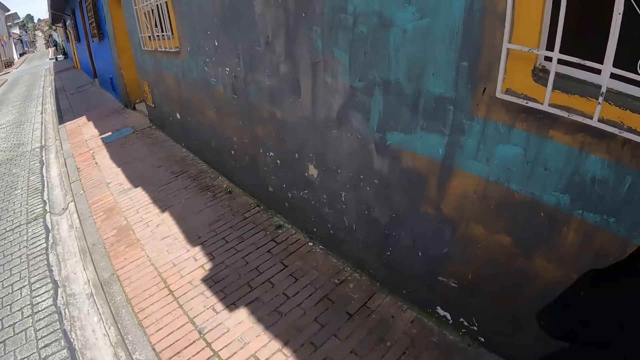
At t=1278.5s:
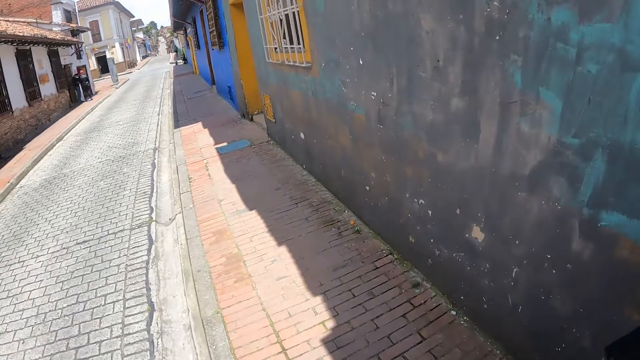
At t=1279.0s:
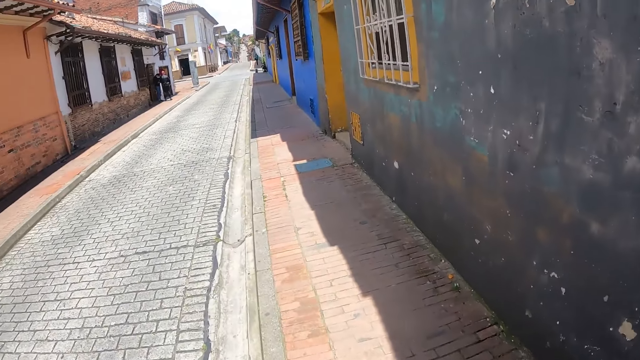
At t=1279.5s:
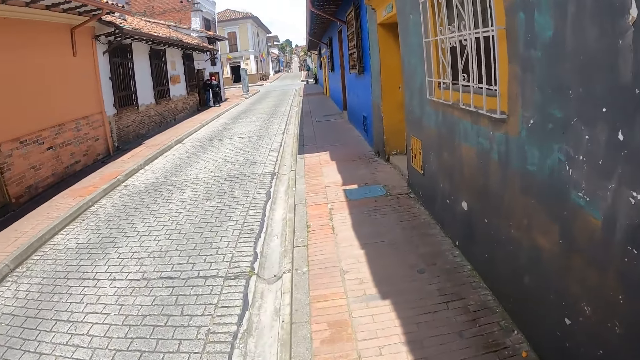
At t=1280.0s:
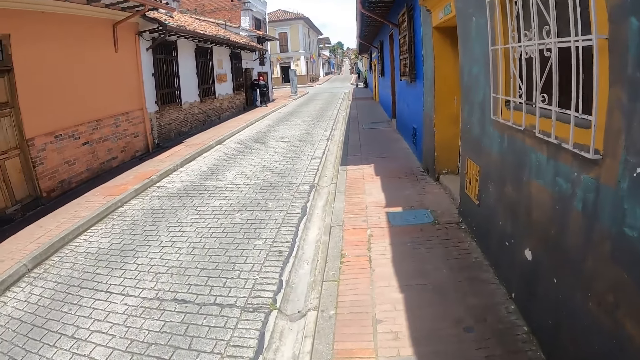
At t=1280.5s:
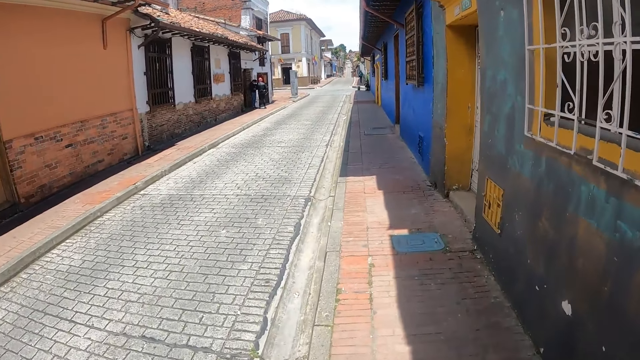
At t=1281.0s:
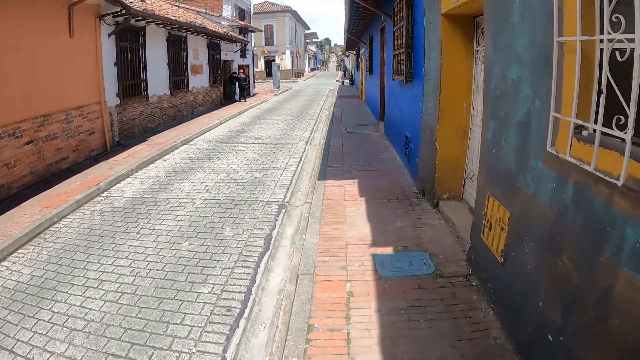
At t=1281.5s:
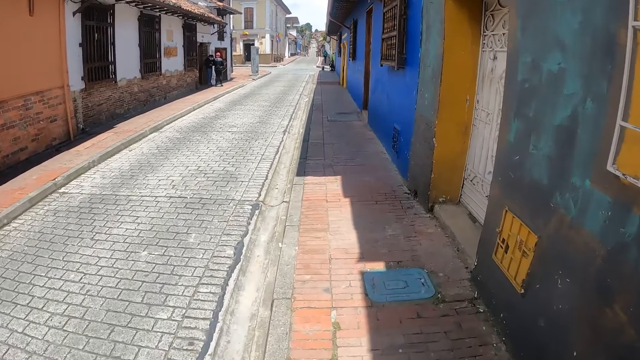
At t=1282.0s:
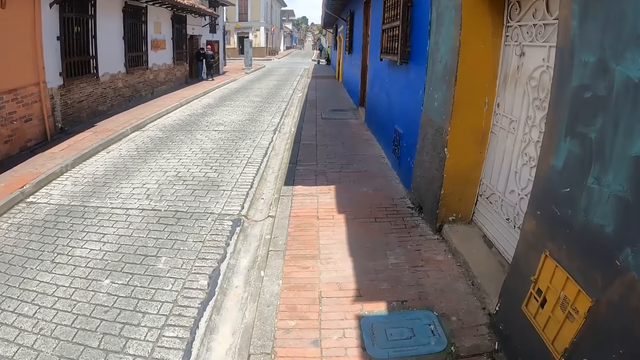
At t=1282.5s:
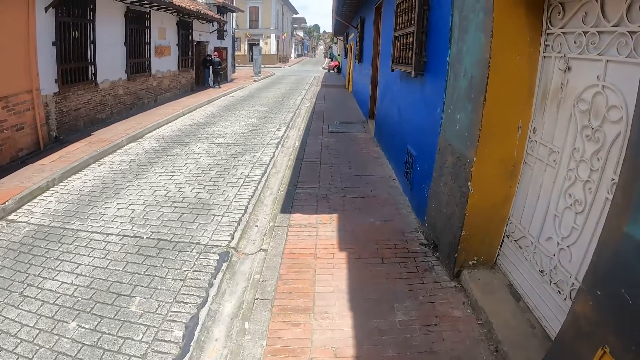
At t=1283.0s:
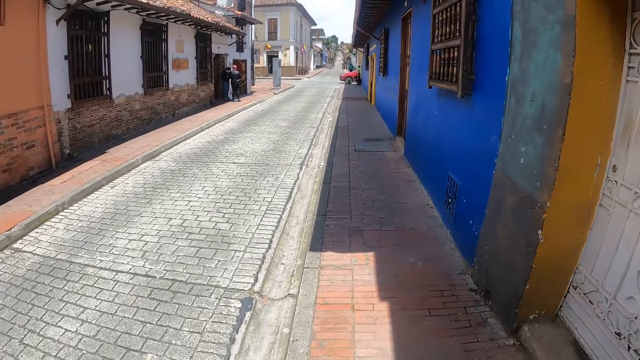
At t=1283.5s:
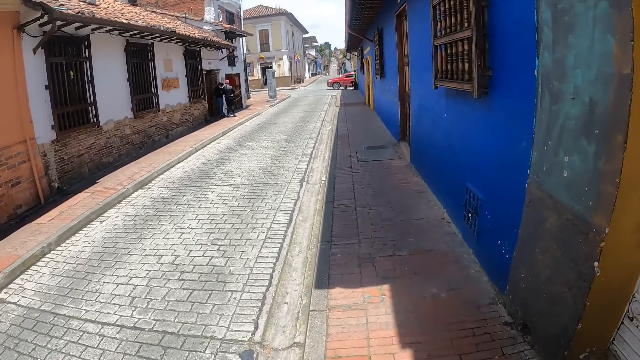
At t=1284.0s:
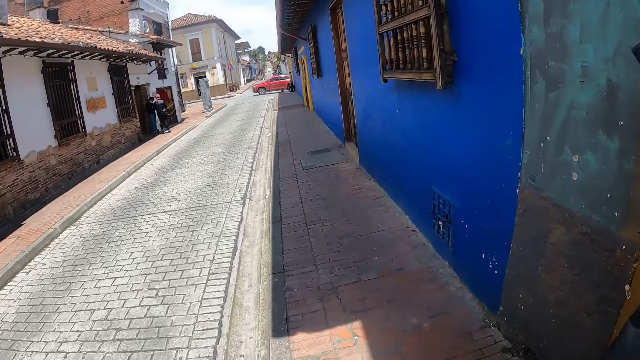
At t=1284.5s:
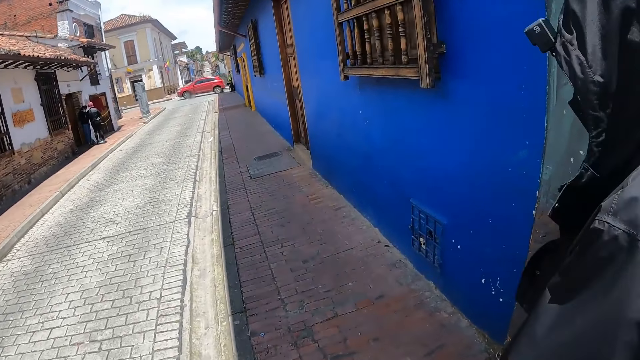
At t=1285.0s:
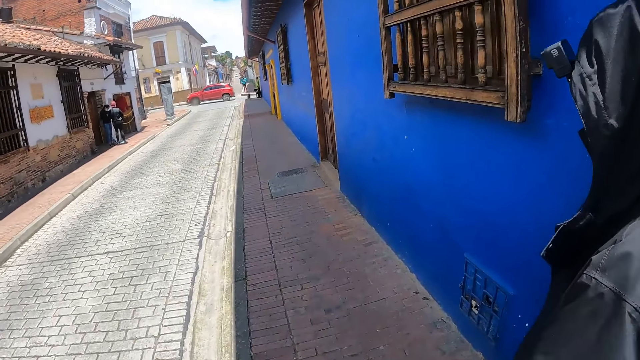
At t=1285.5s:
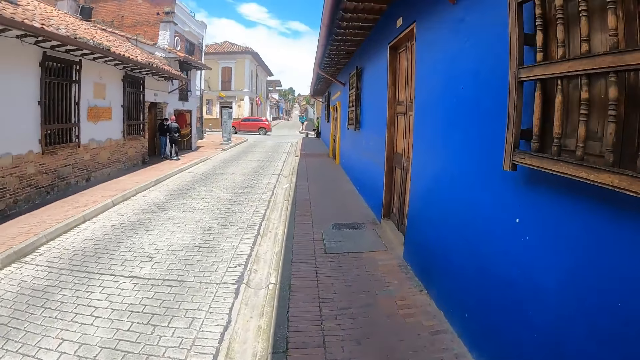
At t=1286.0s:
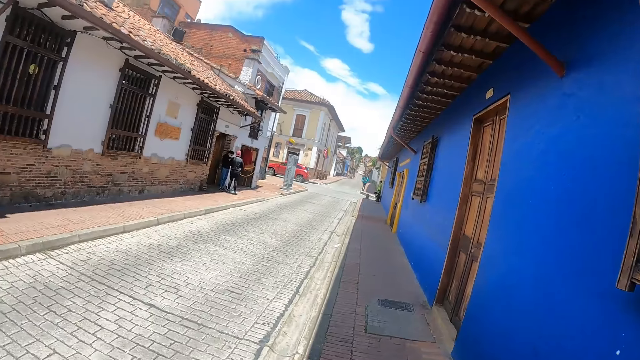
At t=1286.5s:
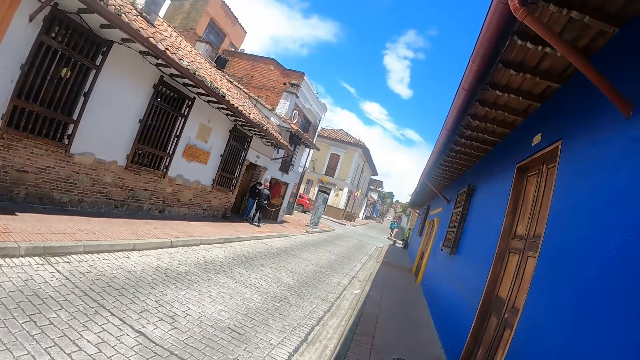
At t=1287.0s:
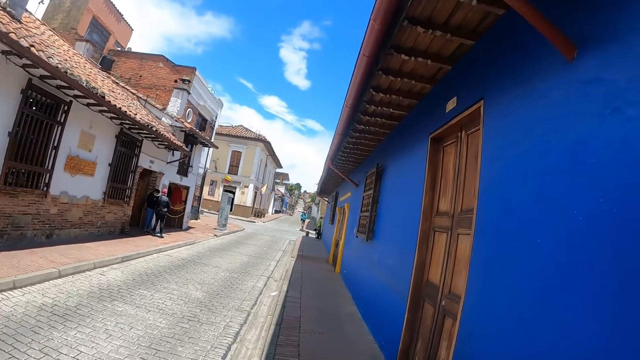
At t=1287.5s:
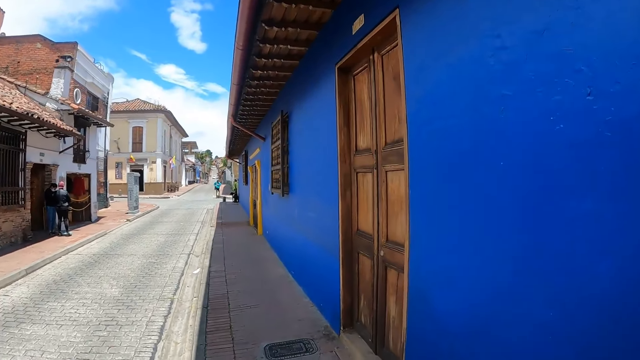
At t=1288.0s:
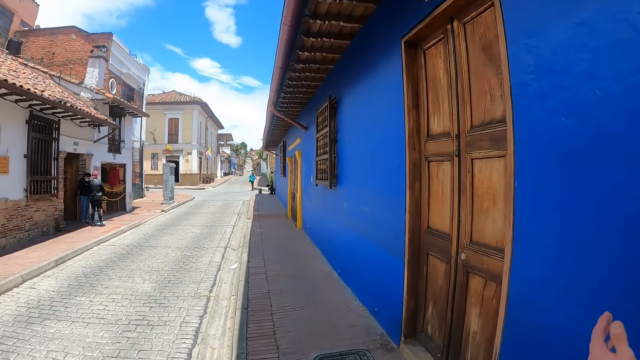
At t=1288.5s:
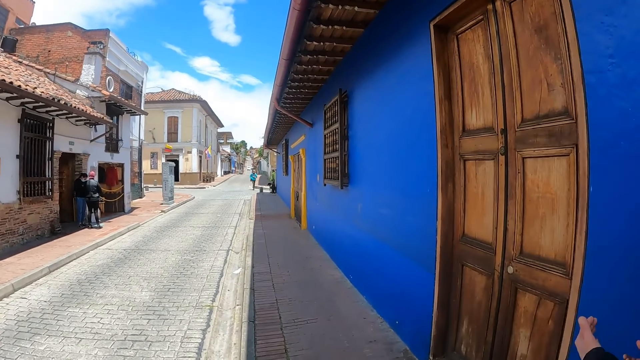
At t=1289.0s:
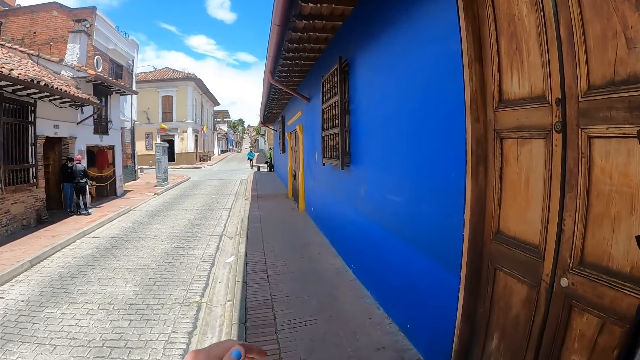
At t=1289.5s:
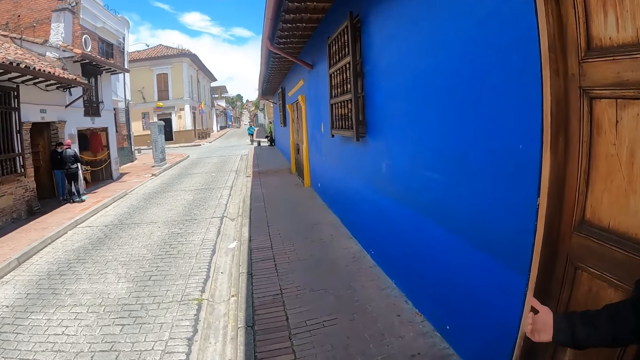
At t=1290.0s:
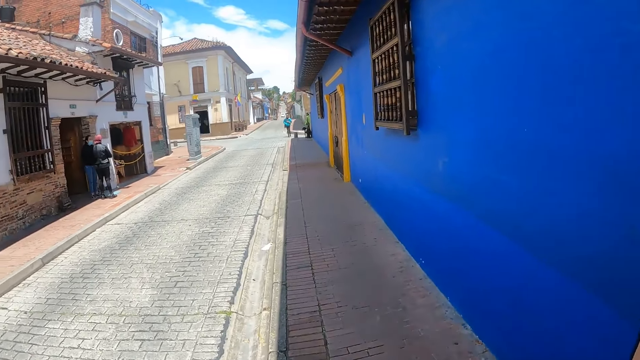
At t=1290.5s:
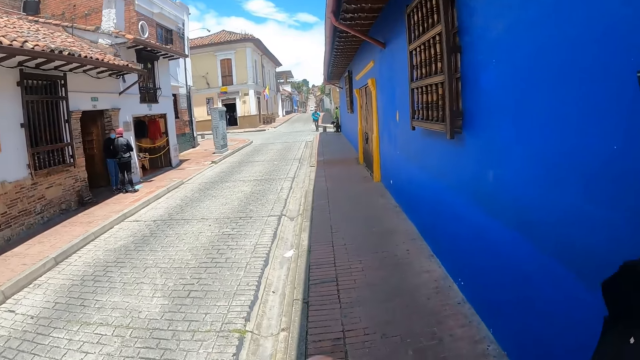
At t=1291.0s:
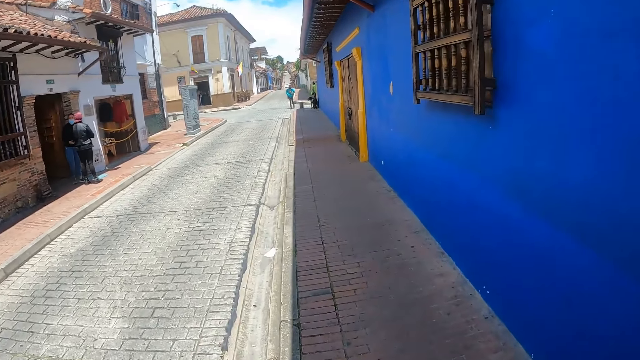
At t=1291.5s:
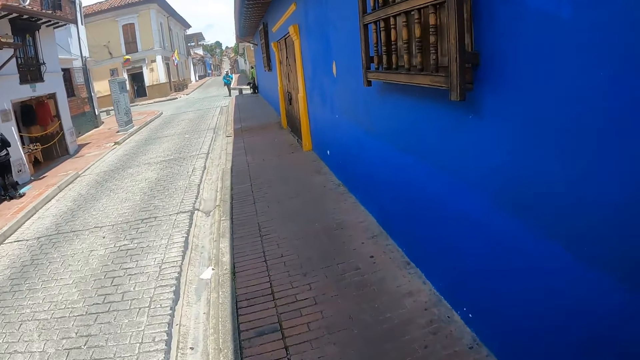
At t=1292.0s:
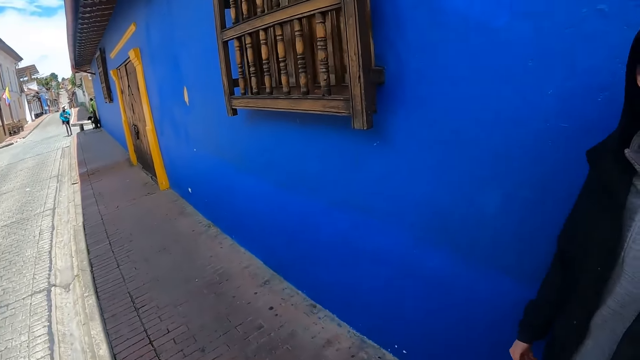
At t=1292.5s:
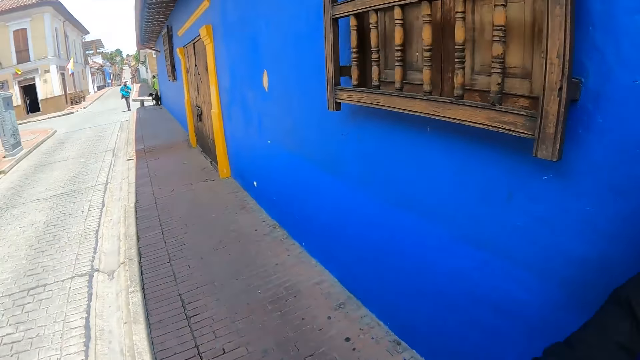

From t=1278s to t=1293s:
A man moves the hand. The camera wearer moves the hand.

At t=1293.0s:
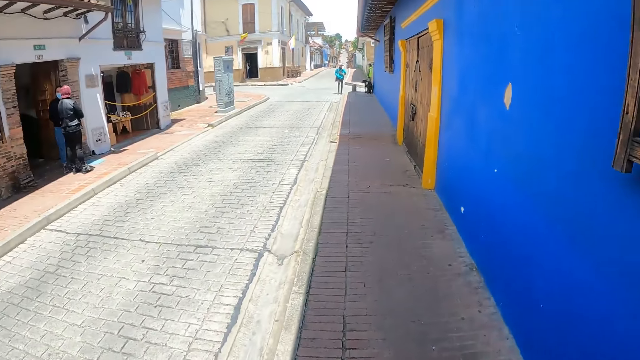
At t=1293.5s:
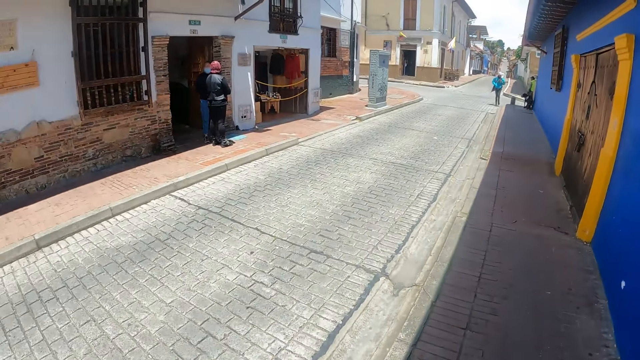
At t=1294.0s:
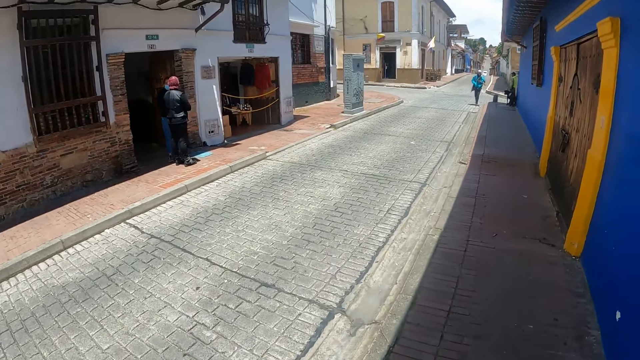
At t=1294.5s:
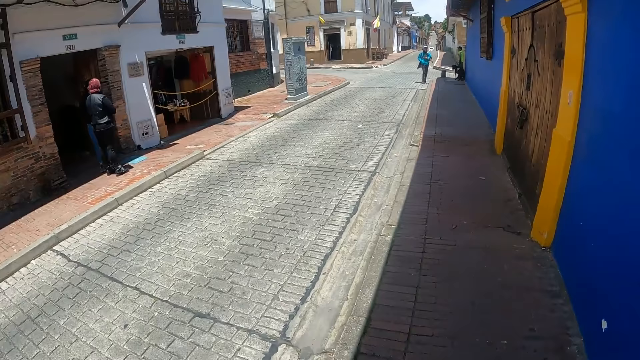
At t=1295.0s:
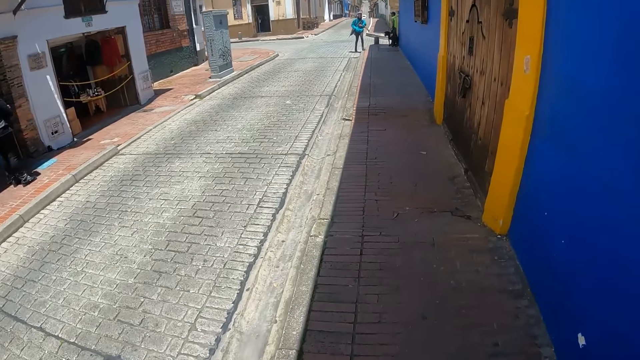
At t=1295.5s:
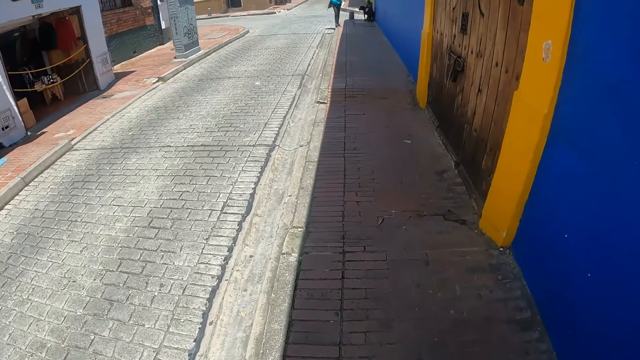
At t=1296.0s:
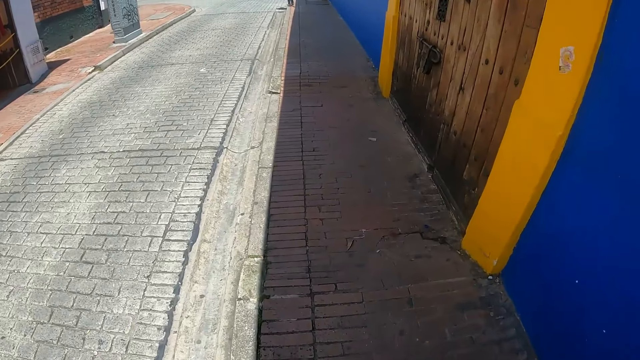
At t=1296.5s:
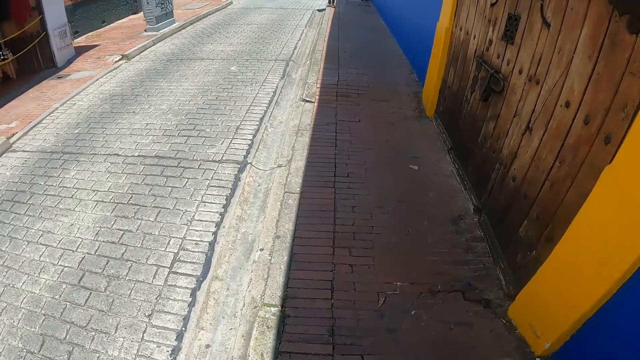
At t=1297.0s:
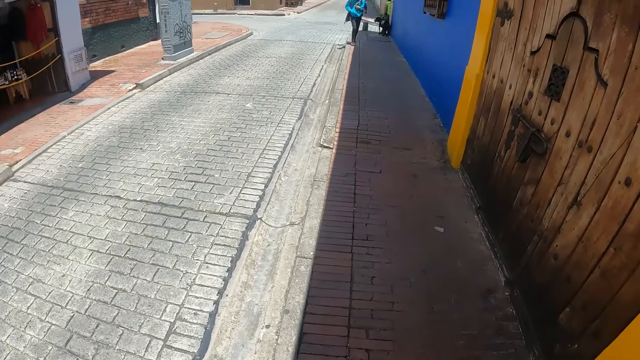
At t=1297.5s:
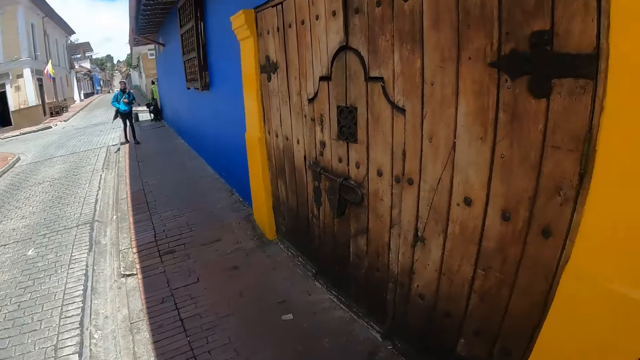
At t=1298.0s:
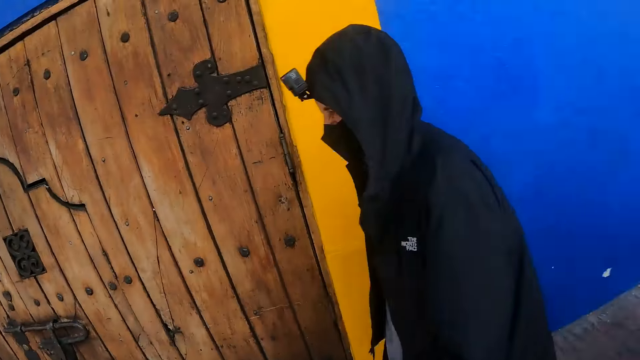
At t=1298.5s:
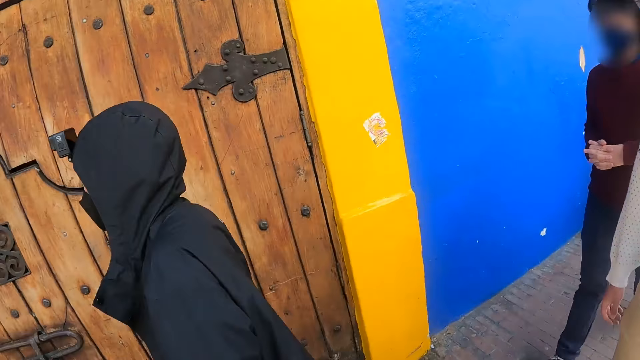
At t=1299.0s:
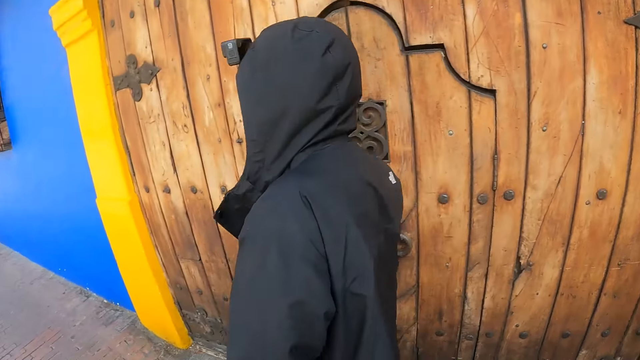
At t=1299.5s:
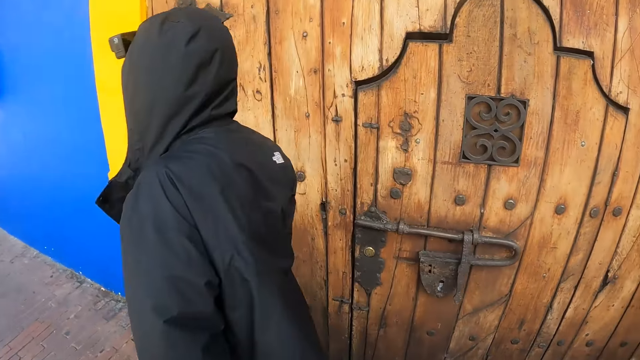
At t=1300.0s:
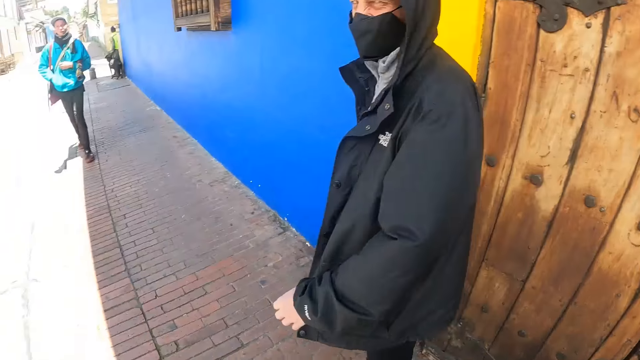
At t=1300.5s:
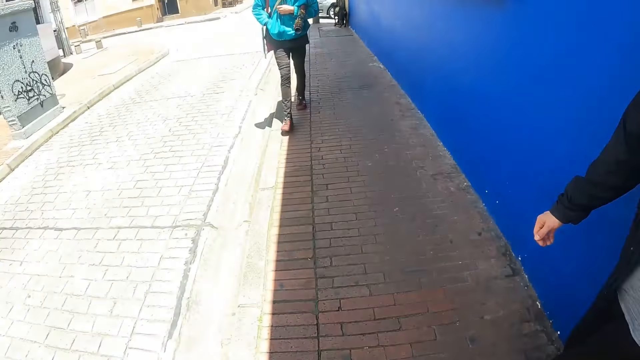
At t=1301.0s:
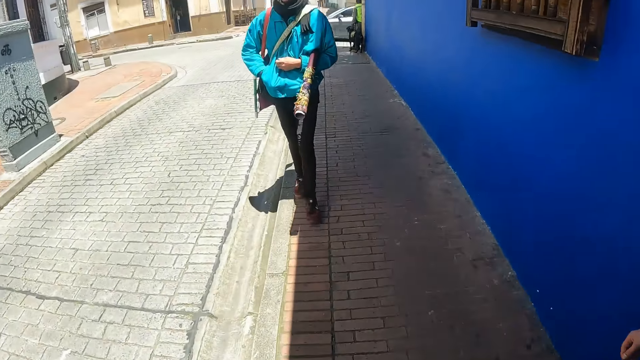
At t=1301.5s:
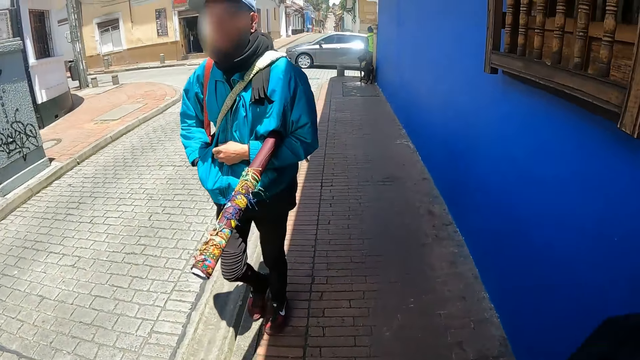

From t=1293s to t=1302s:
The camera wearer walks on the sidewalk. They look around.
